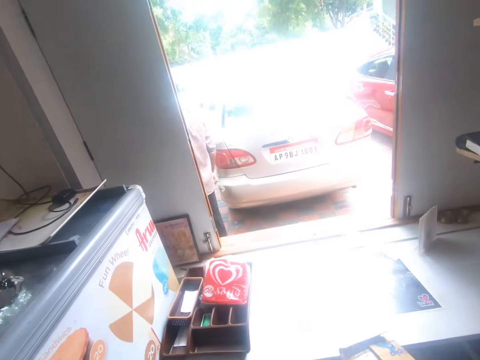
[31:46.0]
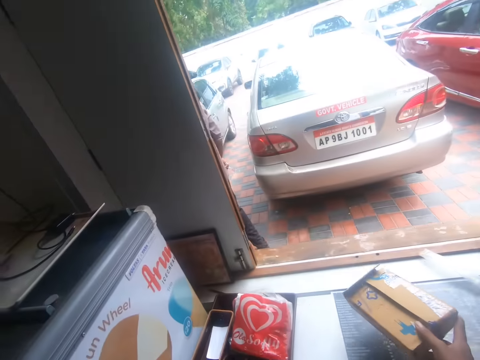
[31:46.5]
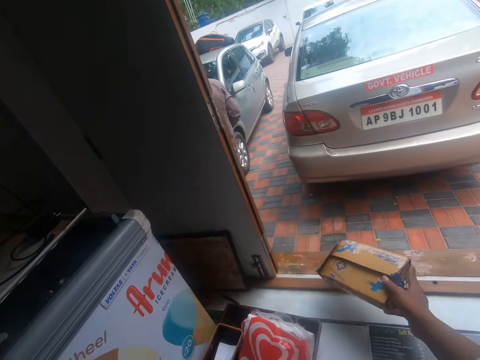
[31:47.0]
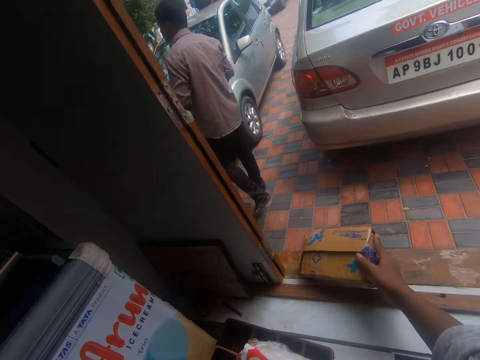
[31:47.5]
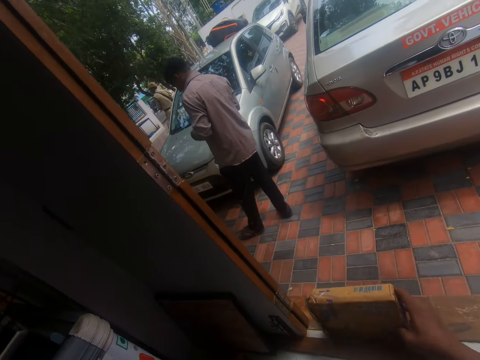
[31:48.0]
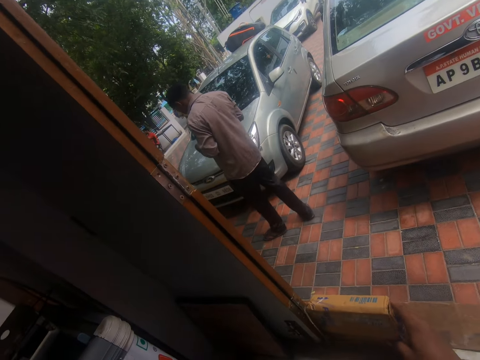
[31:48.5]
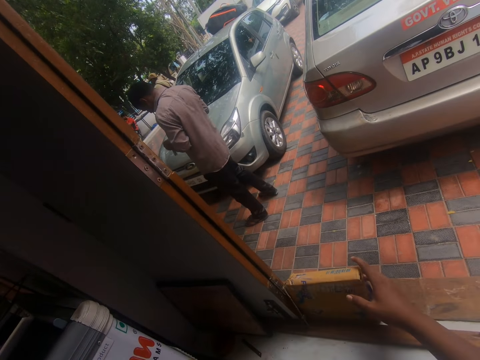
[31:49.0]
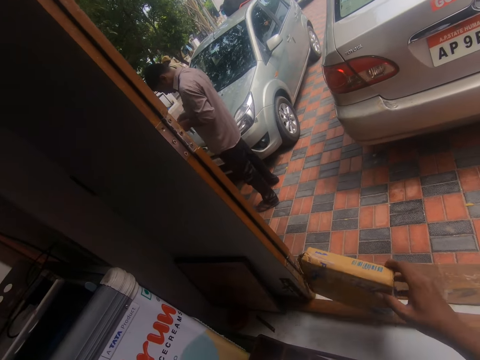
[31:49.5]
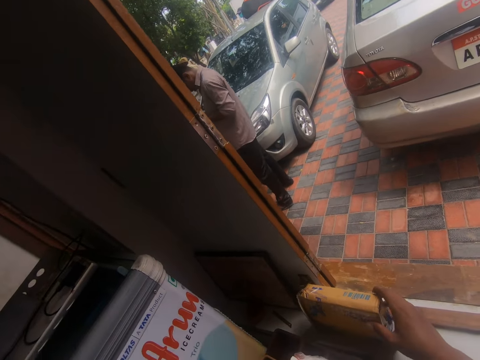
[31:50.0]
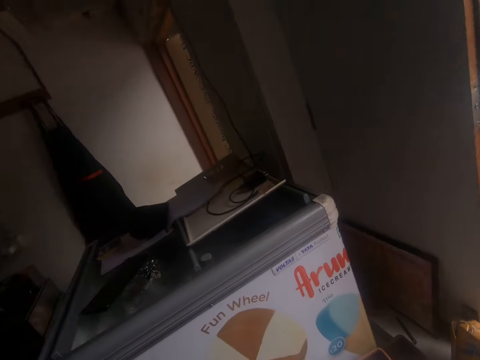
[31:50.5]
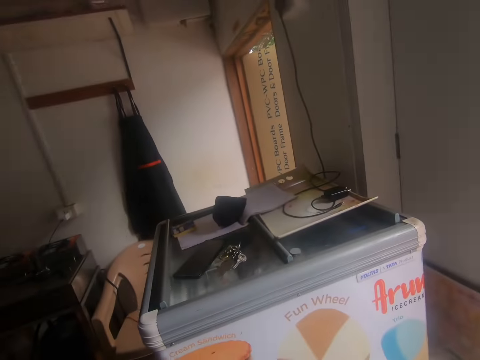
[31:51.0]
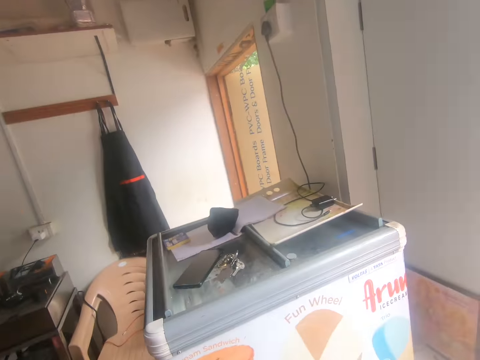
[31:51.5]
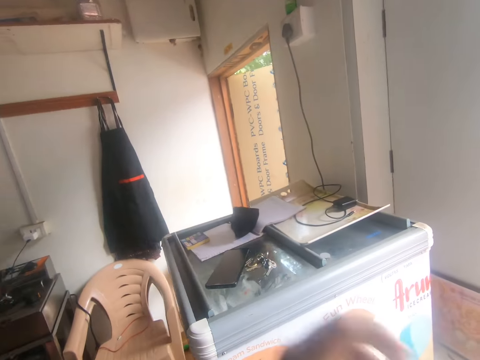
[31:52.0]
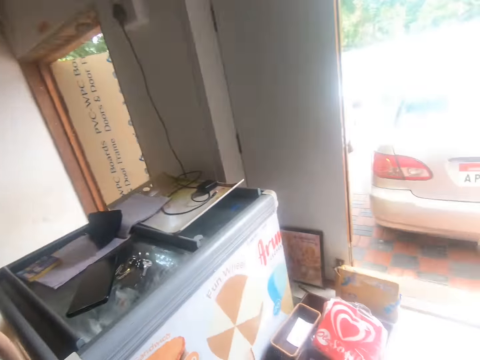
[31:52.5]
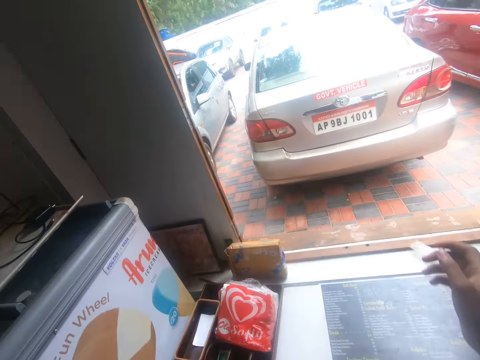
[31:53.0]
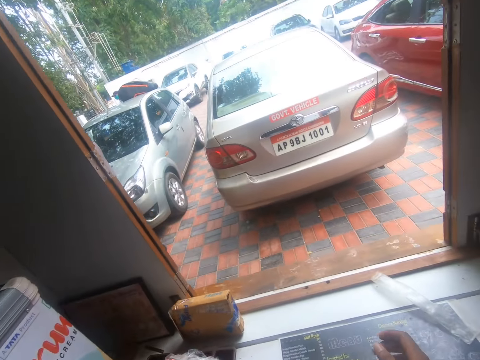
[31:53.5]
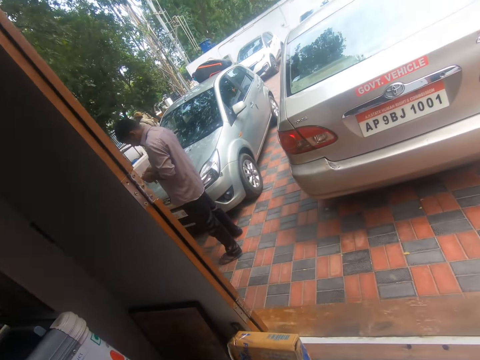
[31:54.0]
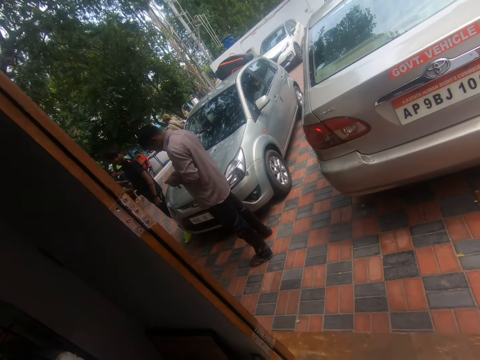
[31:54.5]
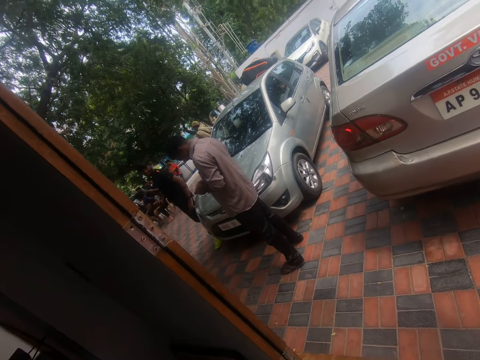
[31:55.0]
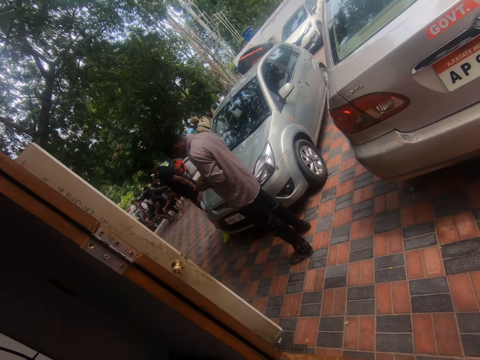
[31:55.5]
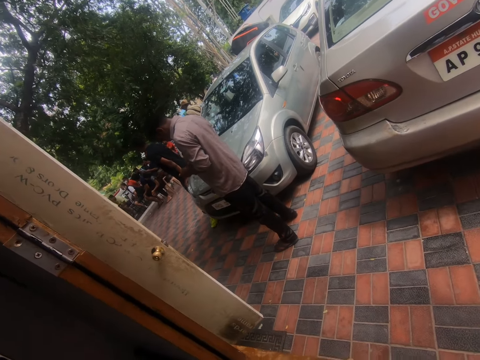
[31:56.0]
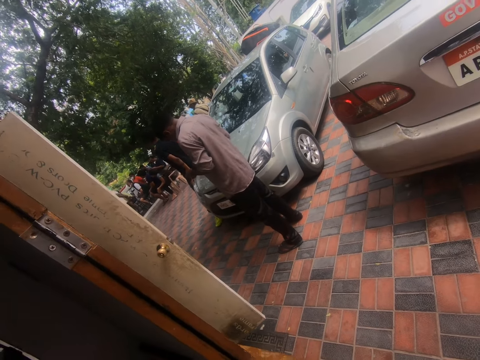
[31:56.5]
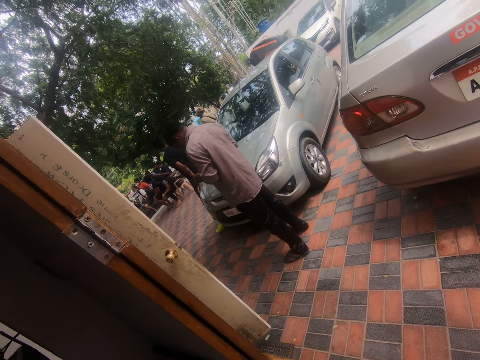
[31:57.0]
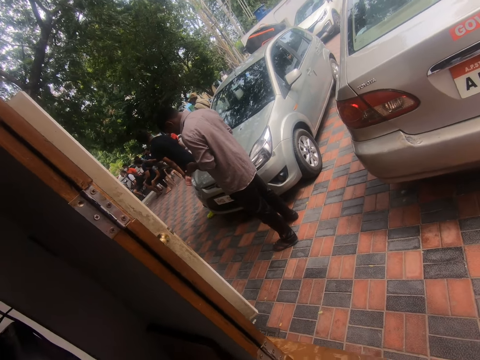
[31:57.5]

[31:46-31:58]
The camera wearer interacts with a man. He displays the box on the counter. He drops the packet in his right hand on the counter. He interacts with the man. He drops the packet in his right hand on the counter. He moves the hands. He interacts with the man. He looks out of a window.

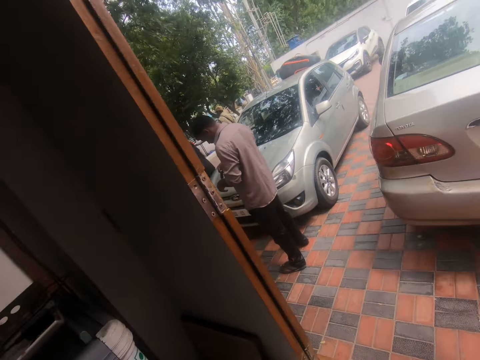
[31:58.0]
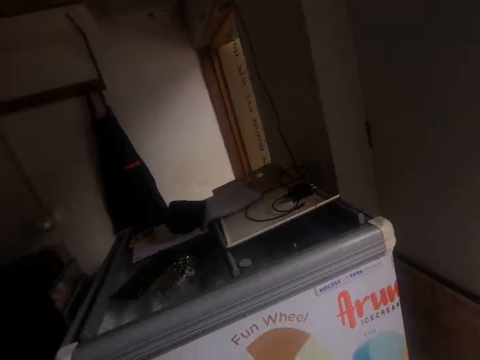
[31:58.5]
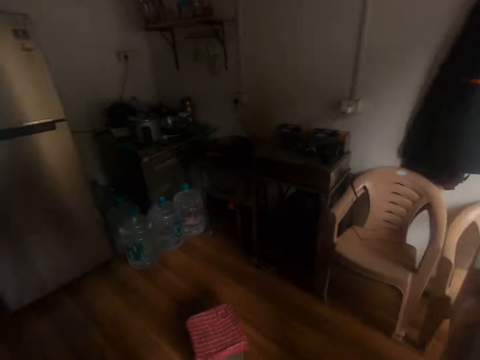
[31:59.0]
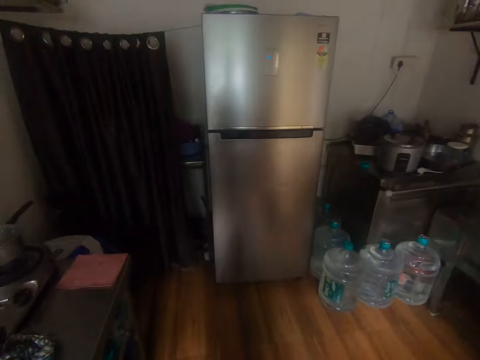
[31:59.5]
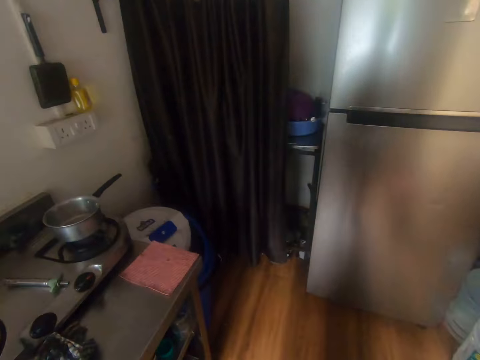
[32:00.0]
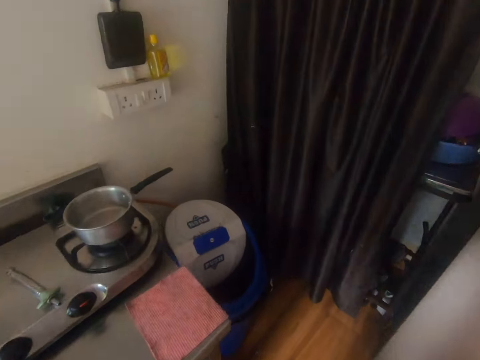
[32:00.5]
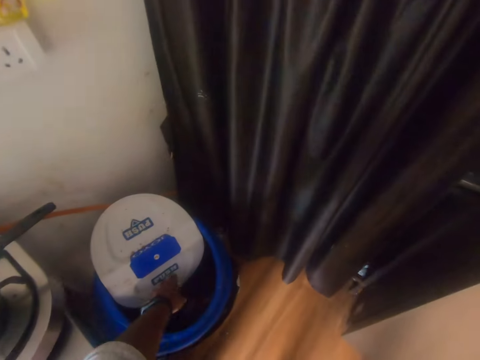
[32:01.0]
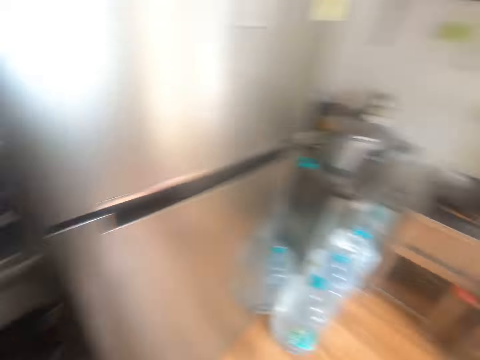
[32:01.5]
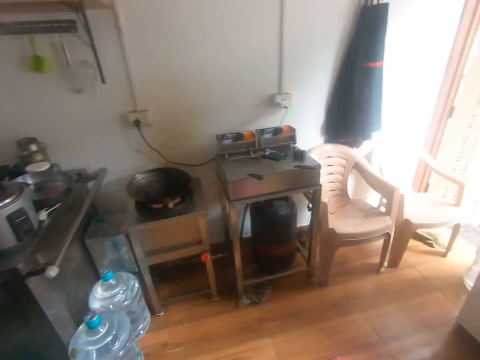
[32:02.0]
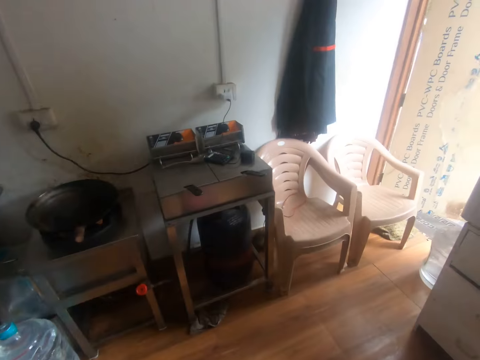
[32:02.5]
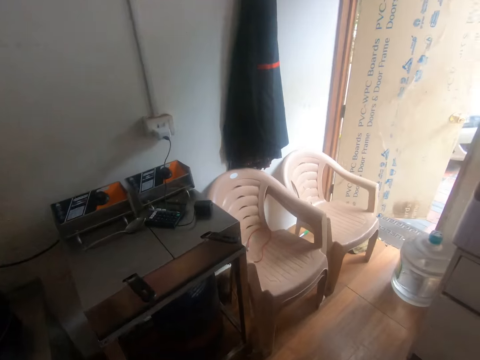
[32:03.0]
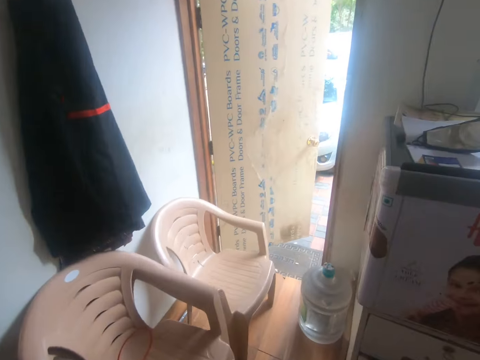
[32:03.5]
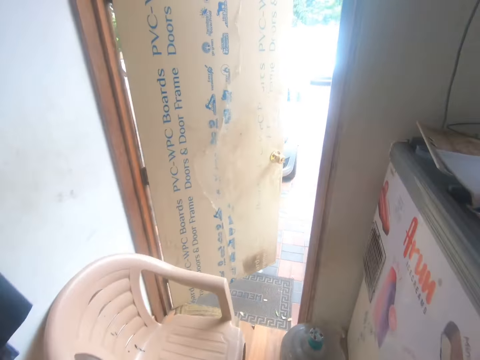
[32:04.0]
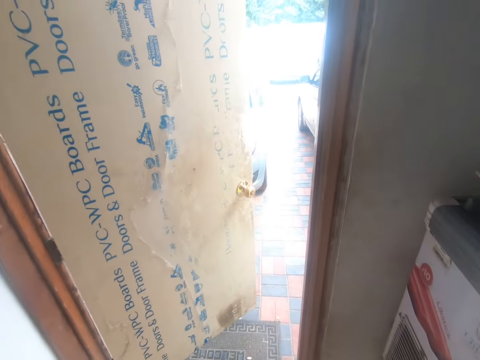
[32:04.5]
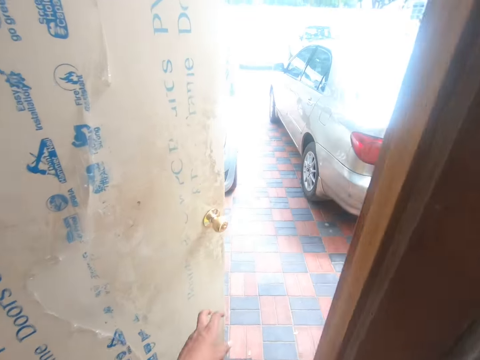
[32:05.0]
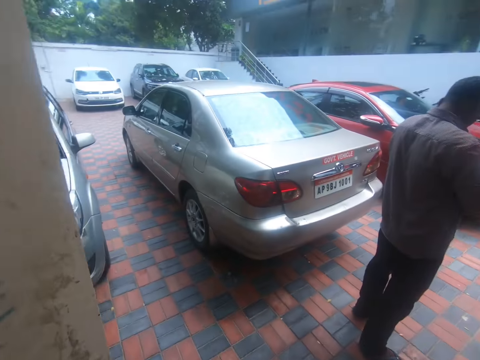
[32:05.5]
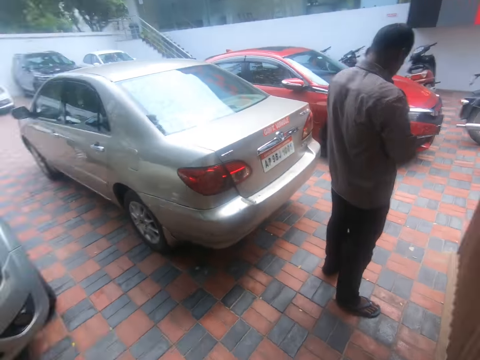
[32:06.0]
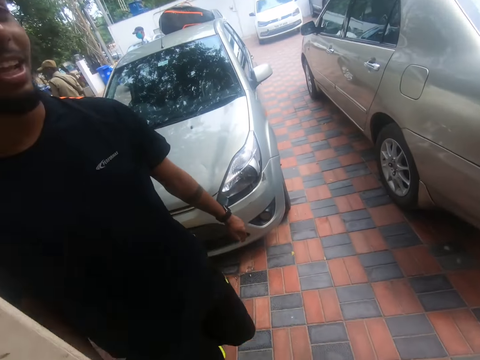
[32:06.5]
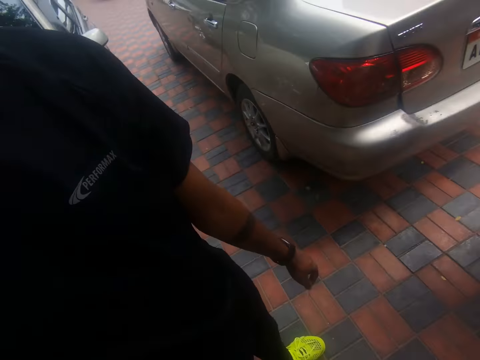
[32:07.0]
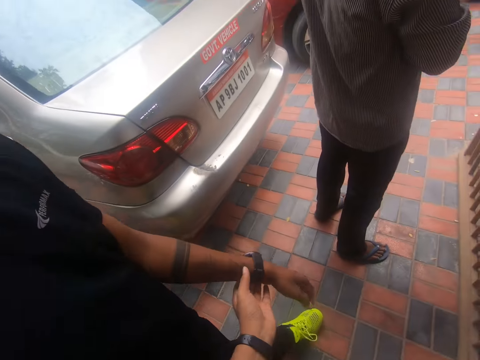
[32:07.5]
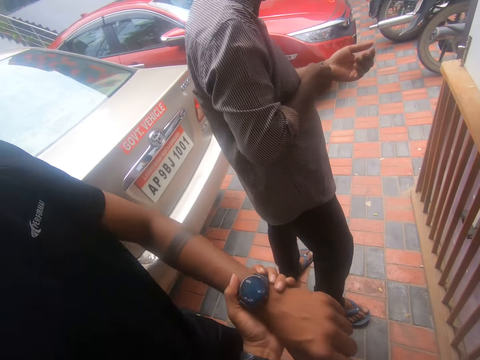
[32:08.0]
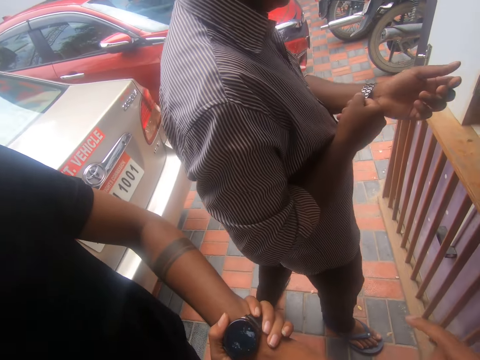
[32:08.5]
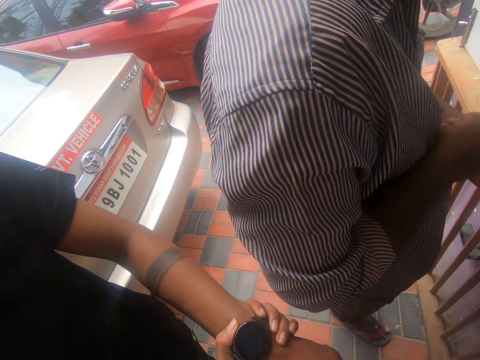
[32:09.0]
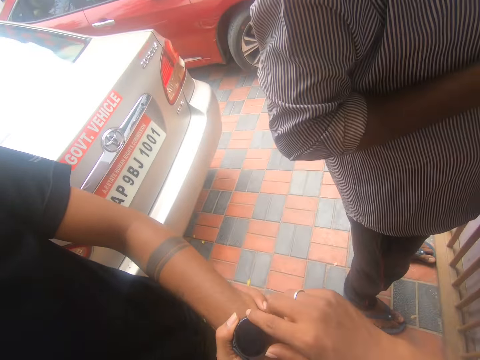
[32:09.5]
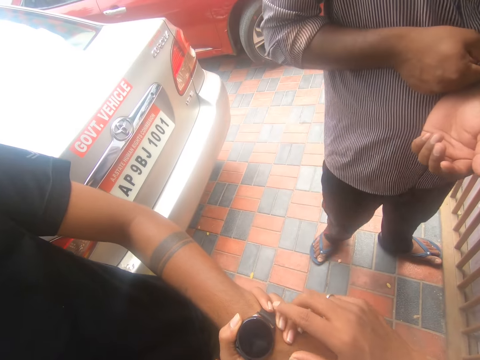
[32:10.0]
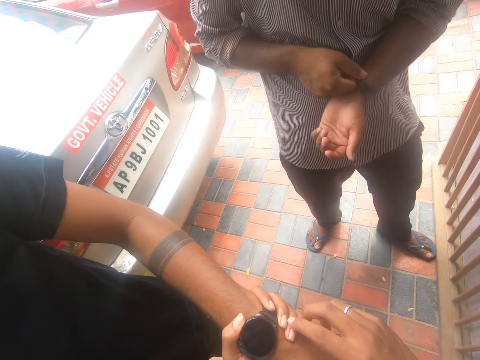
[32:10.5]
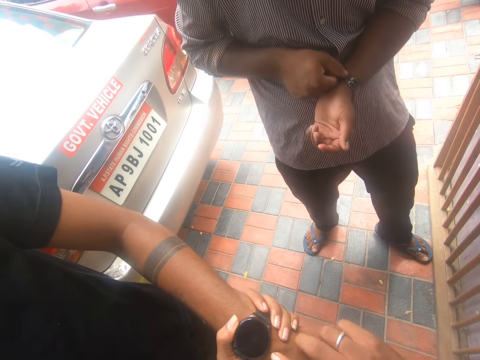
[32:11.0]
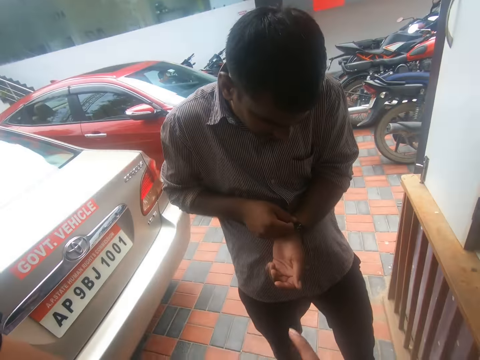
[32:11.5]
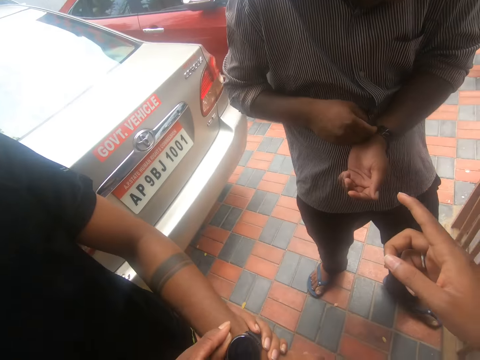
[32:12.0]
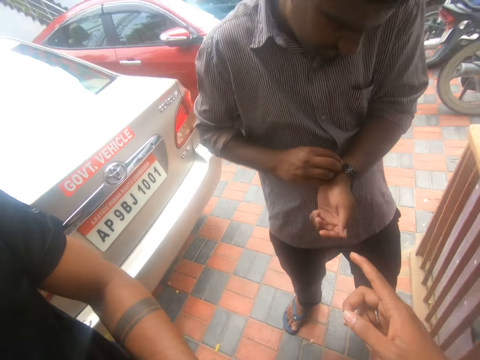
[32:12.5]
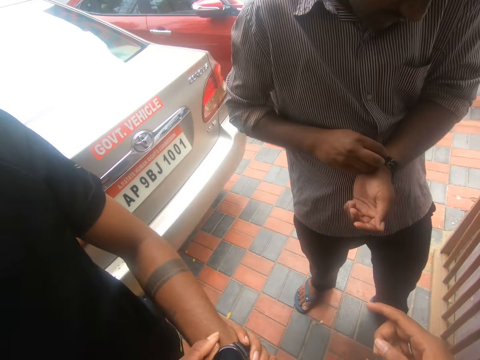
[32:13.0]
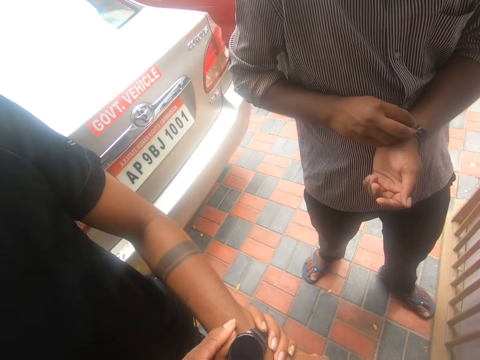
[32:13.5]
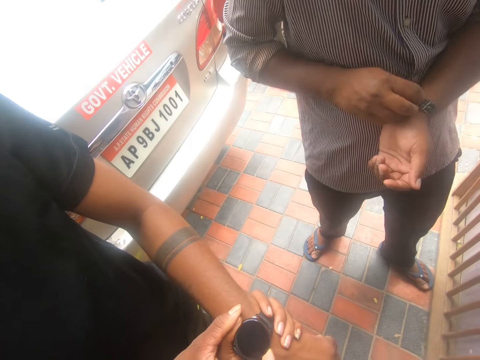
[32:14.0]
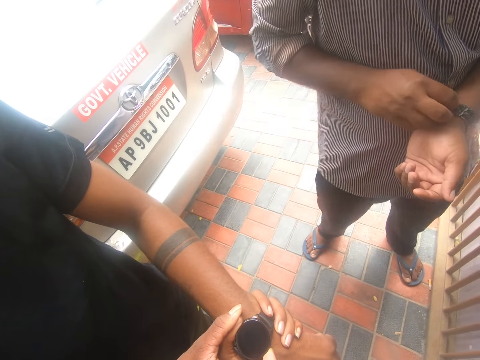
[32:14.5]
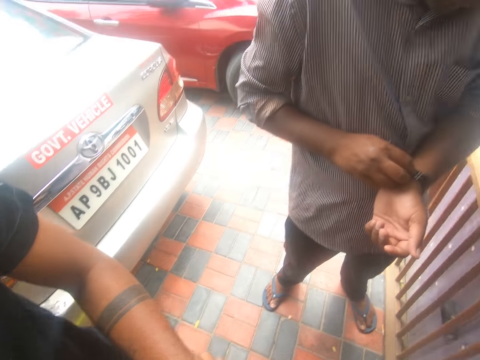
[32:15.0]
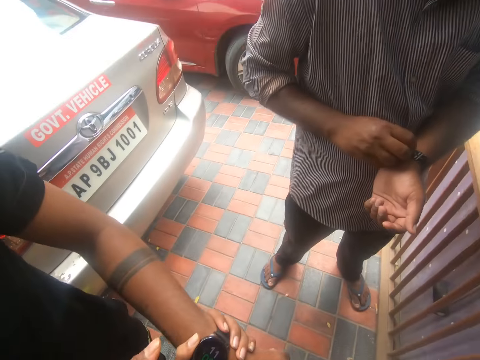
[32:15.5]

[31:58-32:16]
The camera wearer looks around the room. He drops a tissue paper in his left hand in a waste bin. He walks towards a door. He touches the door handle with his left hand and walks out of the door. A man interacts with the camera wearer. The camera wearer holds the man's left hand with his left hand. He looks at a watch on the man's hand. He interacts with another man. He touches the other man with his right hand. He touches the first man's left hand with his hands. He presses the watch. The other man adjusts a watch on his left wrist with his right hand. The camera wearer points at the other man. He interacts with the other man.
